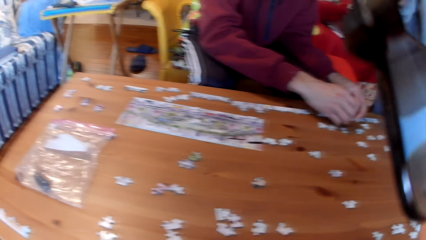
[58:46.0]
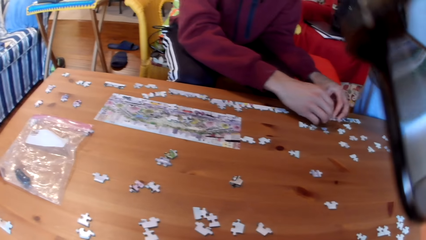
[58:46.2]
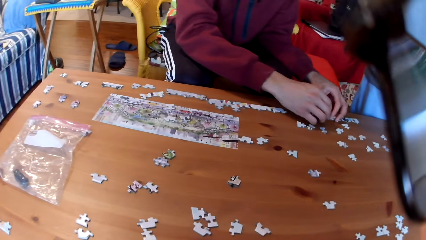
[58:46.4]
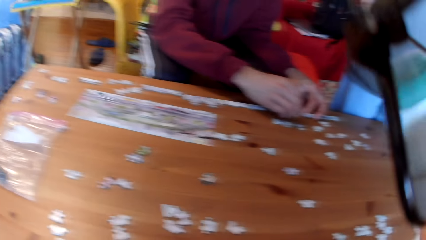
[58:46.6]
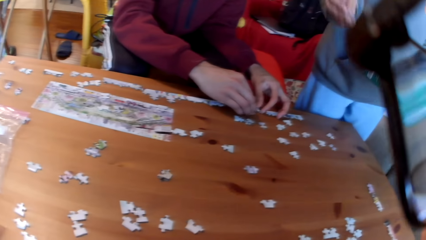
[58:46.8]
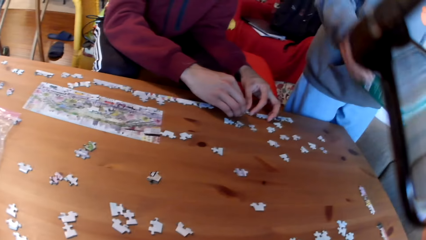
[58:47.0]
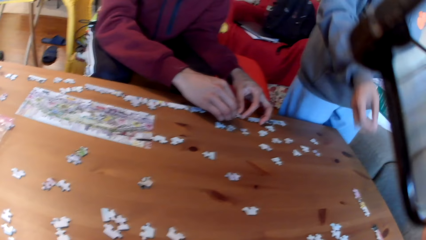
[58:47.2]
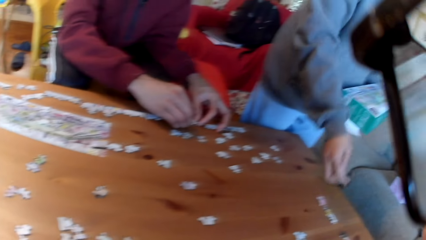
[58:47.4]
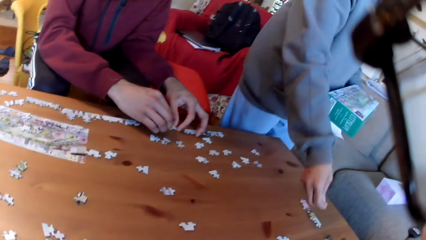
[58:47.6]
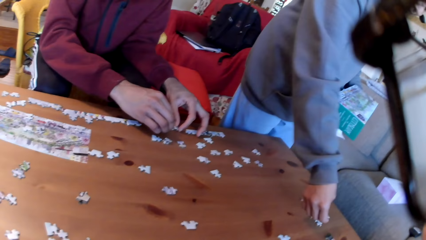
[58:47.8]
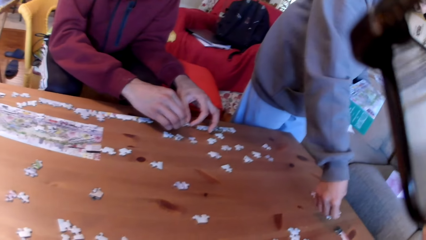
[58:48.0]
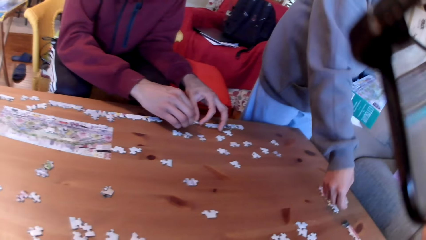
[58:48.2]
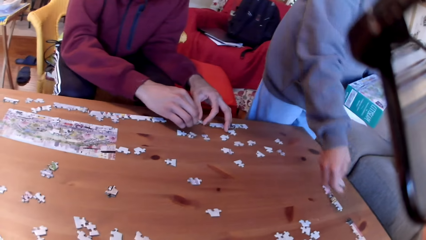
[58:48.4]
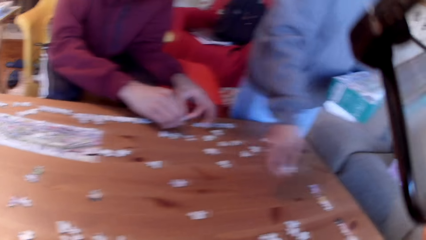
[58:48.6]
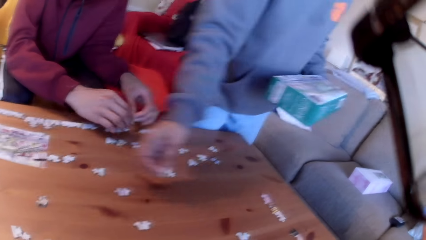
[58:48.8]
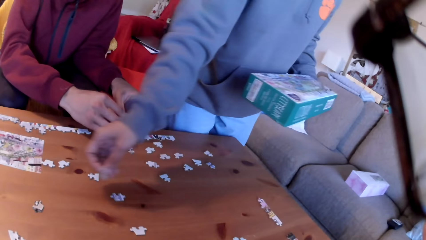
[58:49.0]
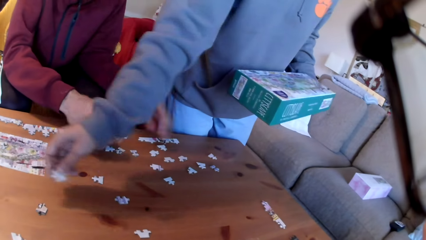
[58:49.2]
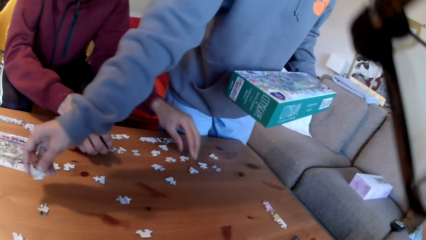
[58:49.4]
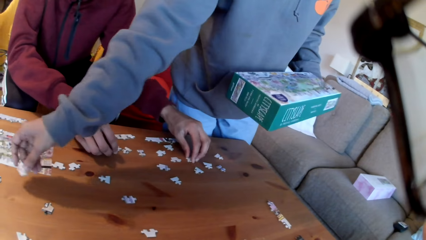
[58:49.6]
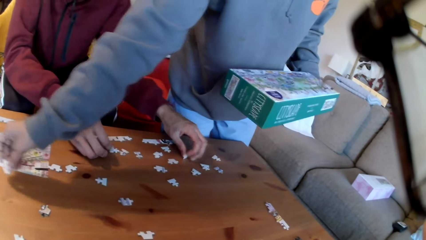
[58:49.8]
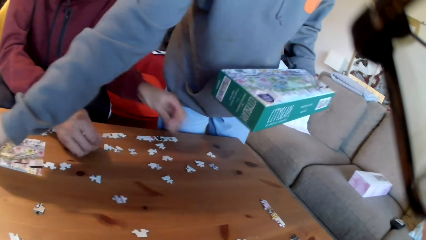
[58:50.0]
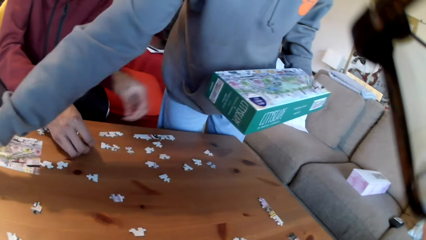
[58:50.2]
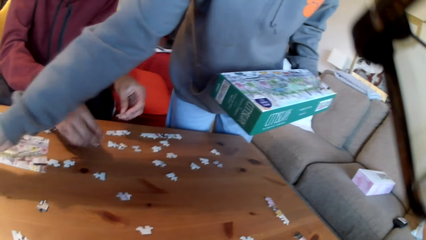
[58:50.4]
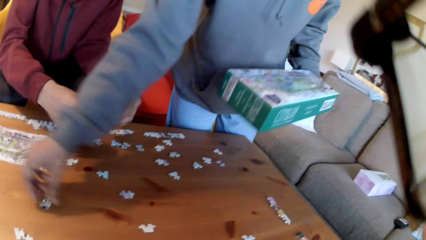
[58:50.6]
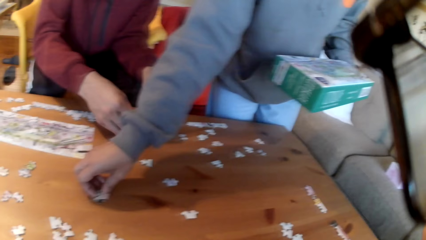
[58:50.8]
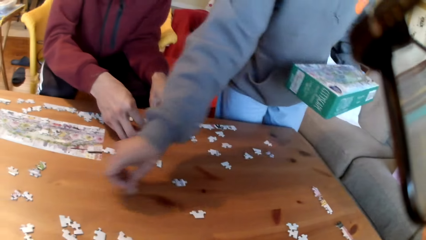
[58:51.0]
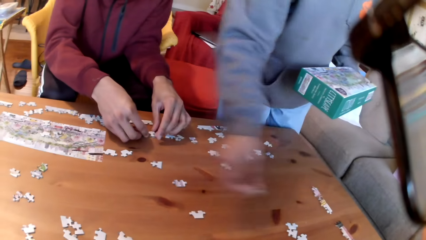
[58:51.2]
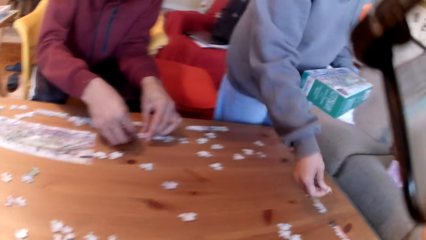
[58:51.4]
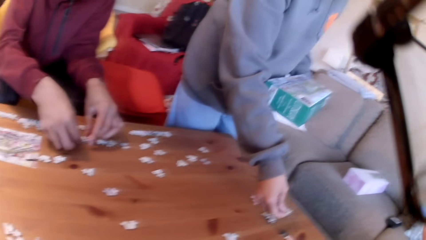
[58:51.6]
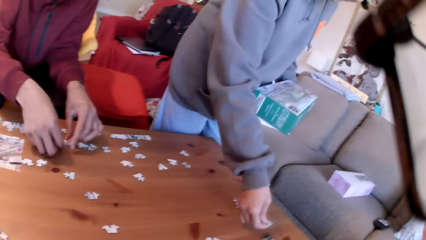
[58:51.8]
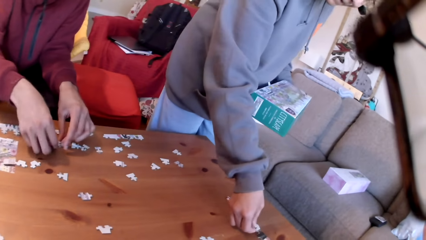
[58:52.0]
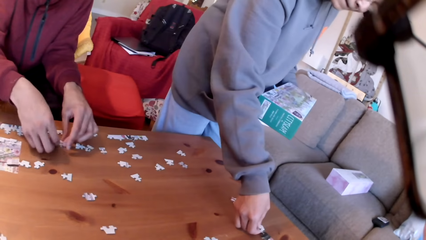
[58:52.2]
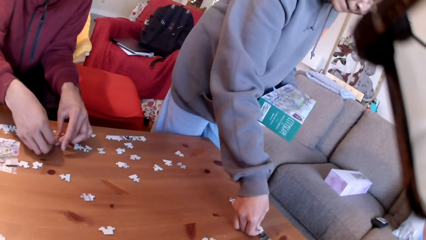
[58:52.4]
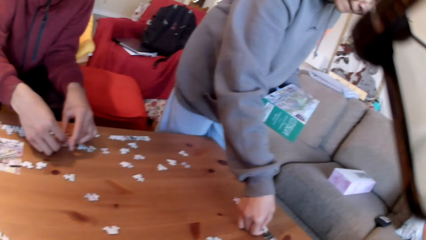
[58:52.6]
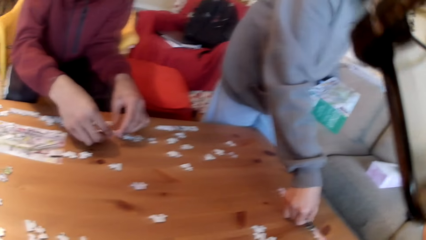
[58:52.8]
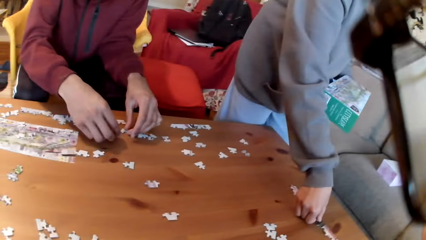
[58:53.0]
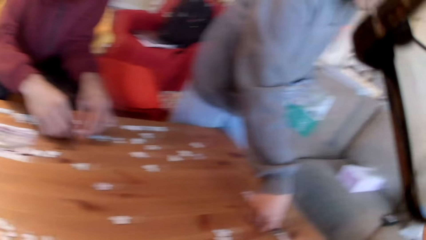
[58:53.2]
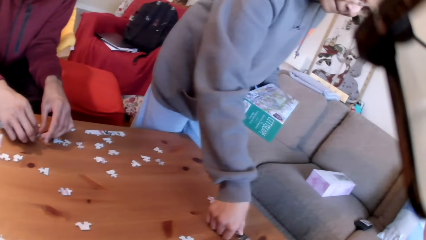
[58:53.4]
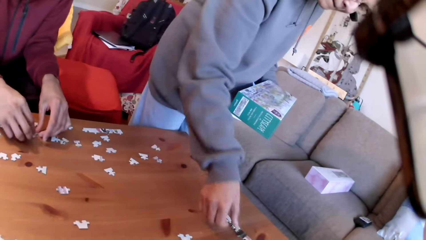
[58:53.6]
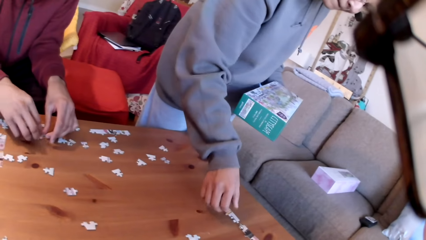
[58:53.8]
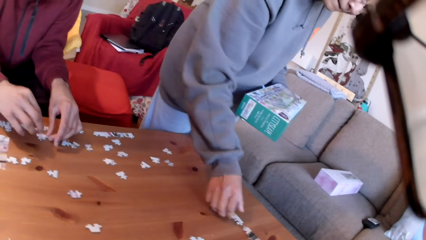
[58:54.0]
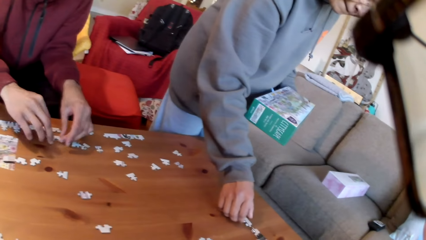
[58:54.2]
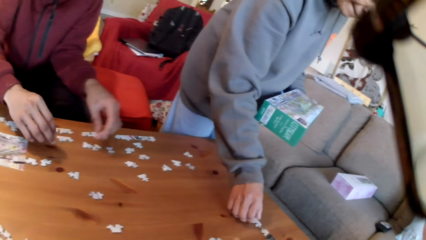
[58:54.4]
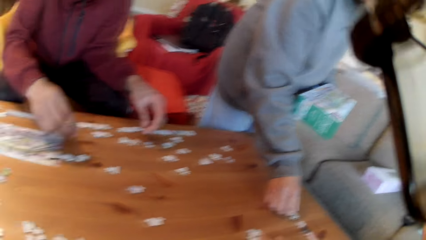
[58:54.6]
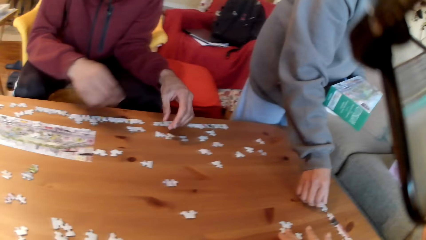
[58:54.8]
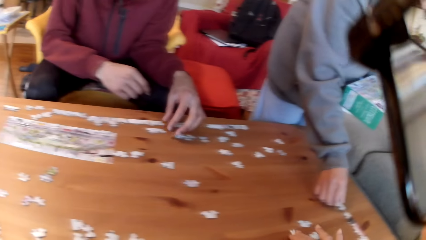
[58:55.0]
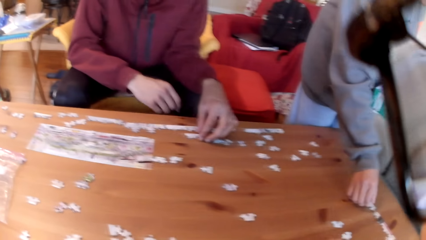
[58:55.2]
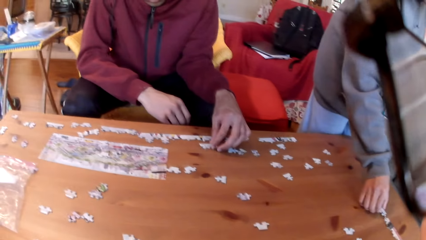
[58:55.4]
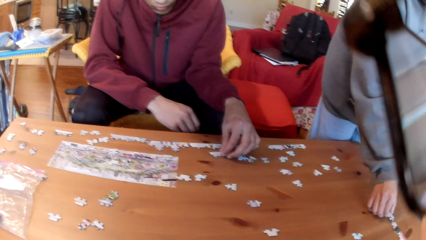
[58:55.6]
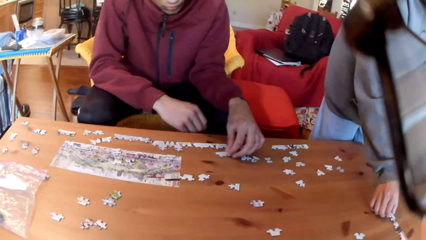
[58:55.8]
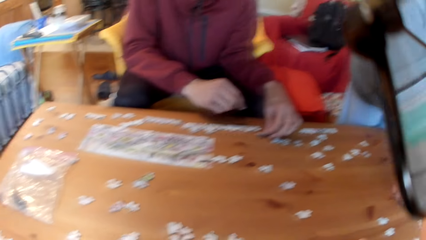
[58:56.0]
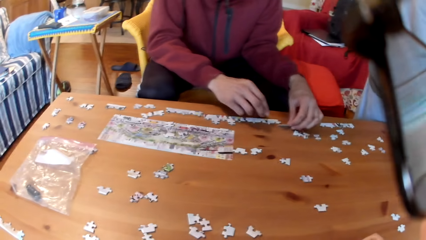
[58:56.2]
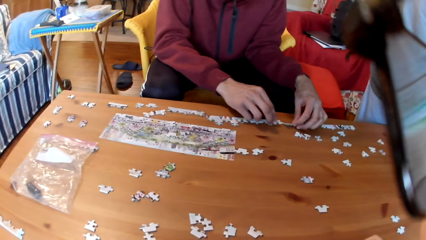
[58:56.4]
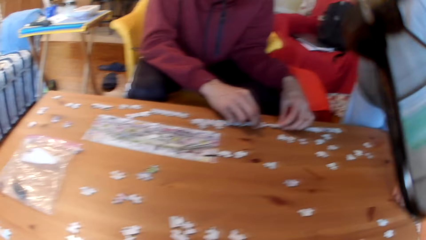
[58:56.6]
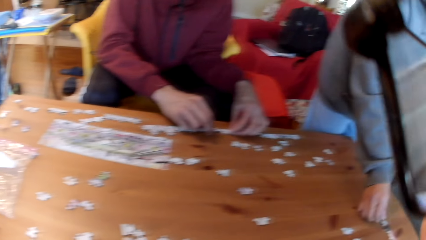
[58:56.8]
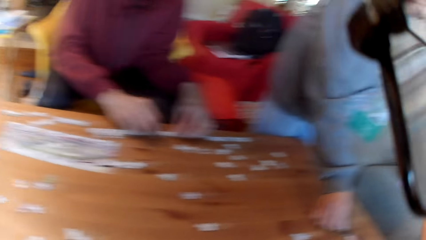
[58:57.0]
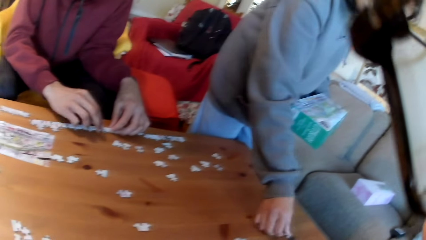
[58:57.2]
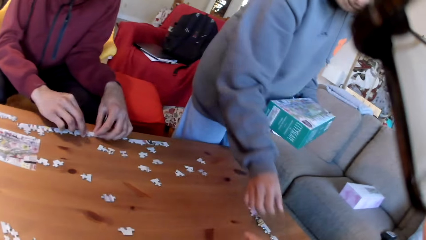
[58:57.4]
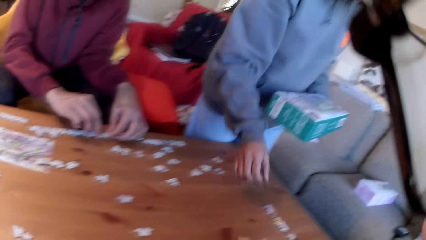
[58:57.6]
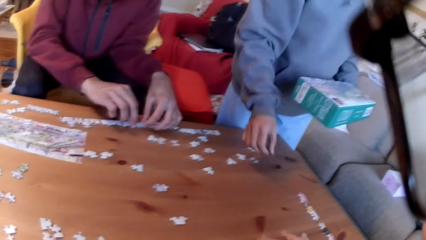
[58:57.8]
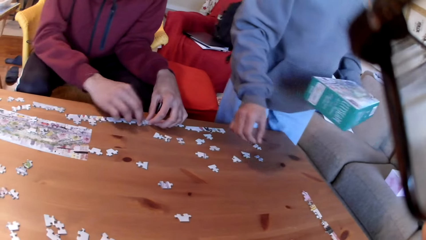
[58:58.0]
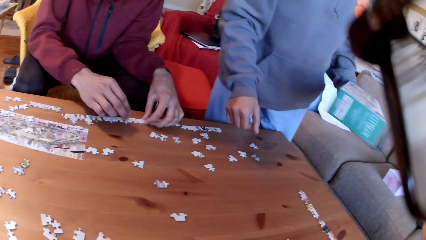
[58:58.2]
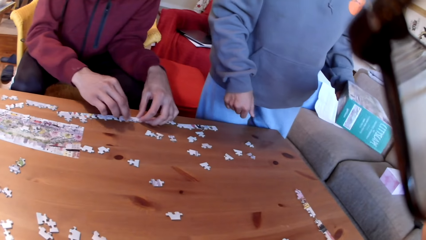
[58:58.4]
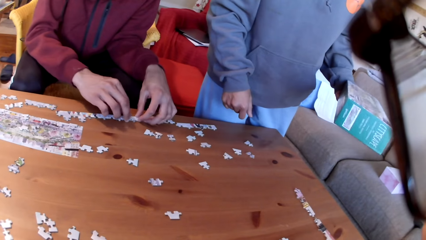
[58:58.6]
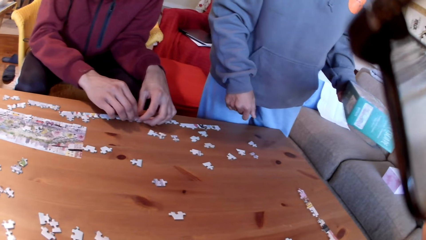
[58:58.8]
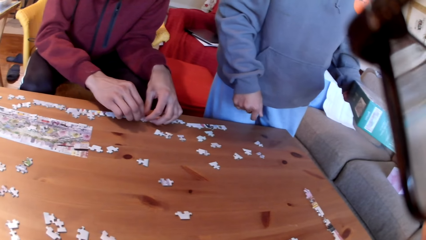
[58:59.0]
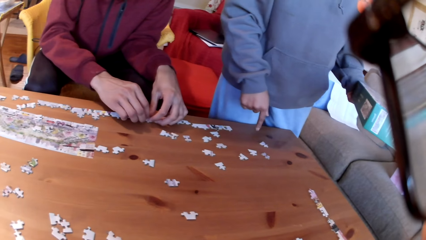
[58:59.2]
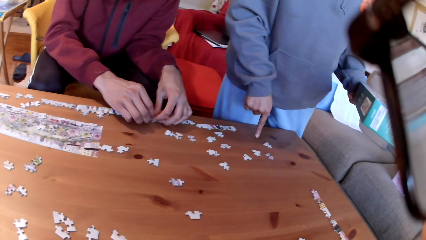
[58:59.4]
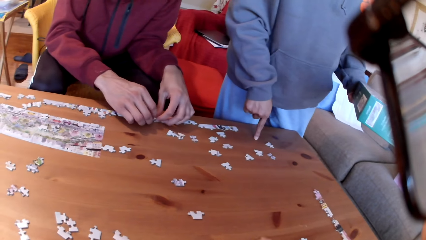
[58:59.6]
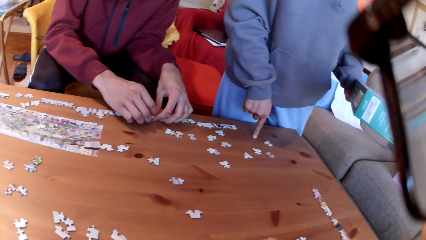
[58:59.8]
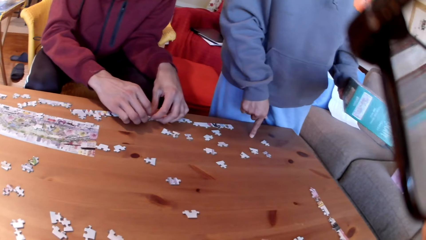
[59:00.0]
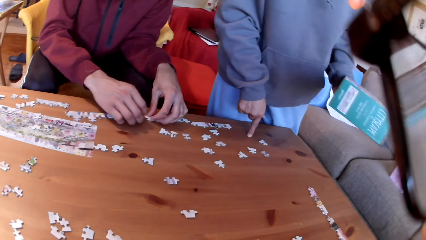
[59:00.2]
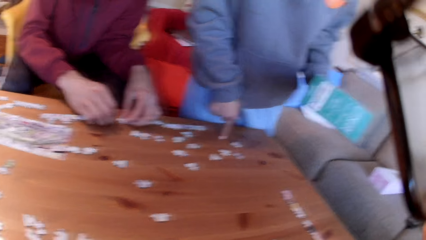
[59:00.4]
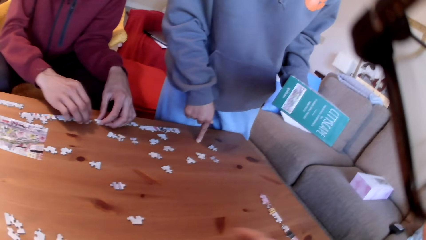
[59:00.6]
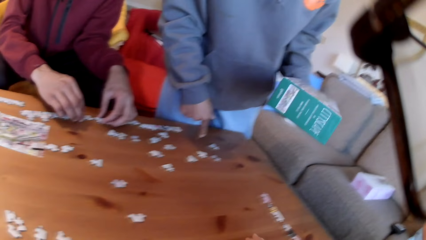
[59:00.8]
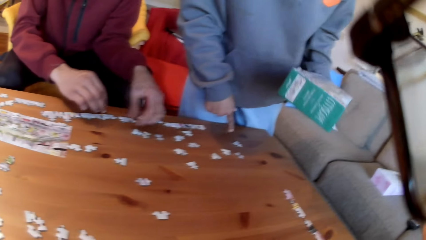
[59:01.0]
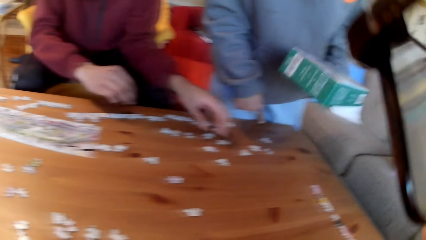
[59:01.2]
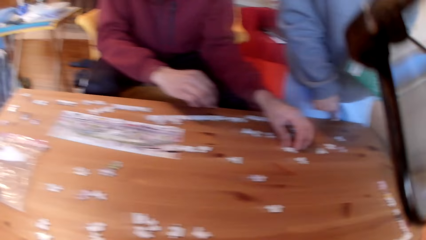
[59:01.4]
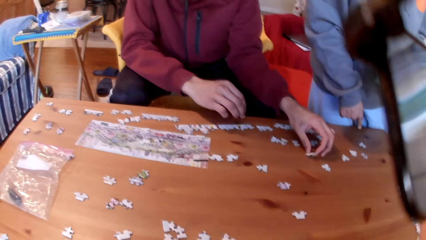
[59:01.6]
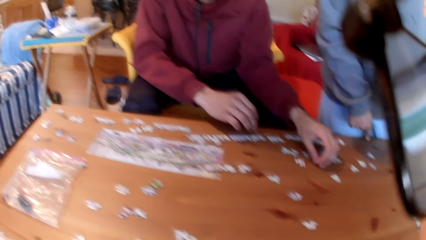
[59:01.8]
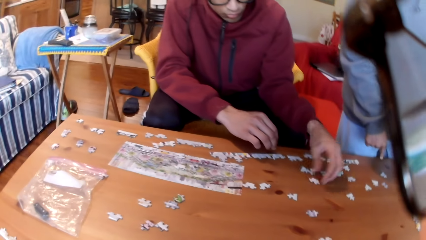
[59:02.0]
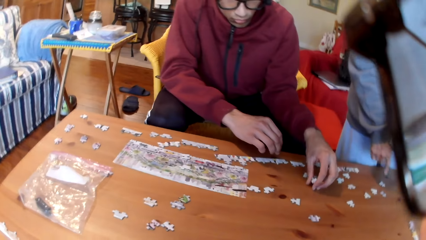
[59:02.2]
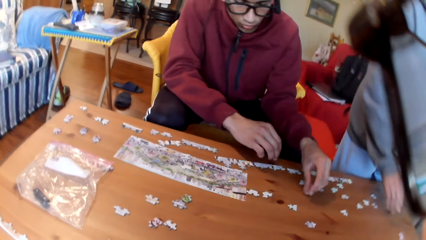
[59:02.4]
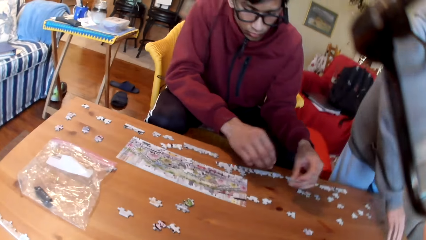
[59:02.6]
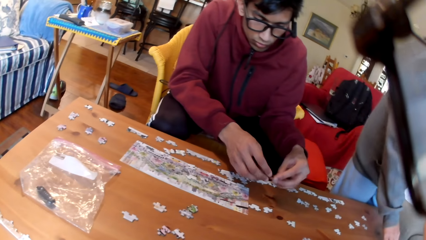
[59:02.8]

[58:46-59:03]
A woman moves the hands on the table. A man arranges puzzles on the table. The woman arranges puzzles on the table. The man takes a puzzle. The woman puts the puzzle on the table. She puts the puzzle on the table again. The man moves a puzzle on the table. The woman moves a puzzle. The camera wearer takes a puzzle and looks at the table. The man points at the table and takes a puzzle.
